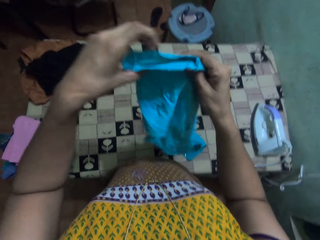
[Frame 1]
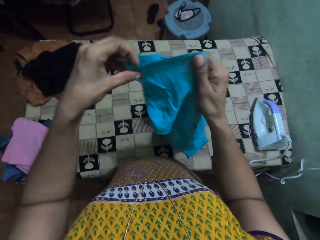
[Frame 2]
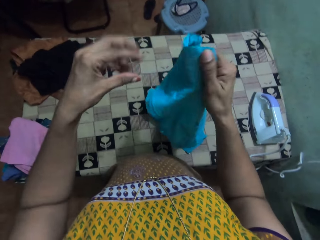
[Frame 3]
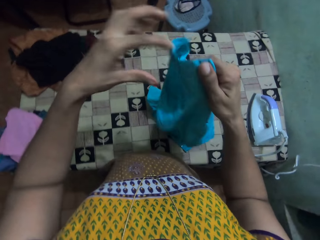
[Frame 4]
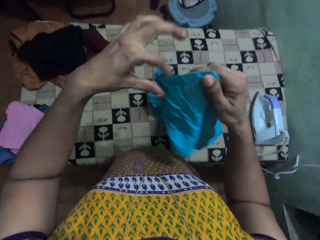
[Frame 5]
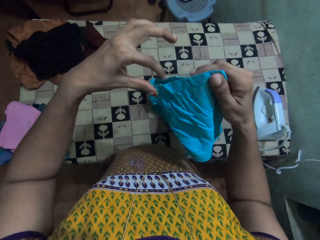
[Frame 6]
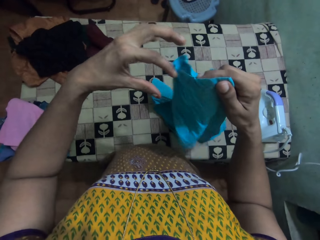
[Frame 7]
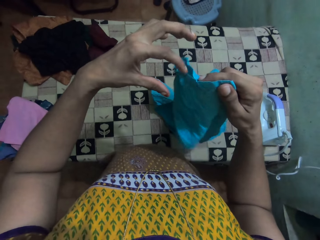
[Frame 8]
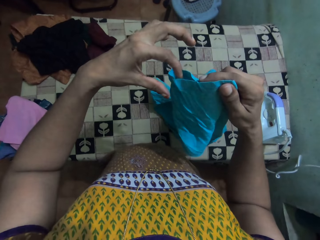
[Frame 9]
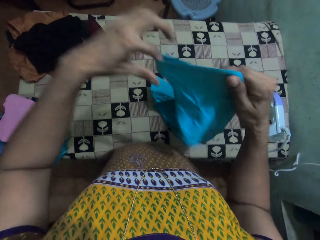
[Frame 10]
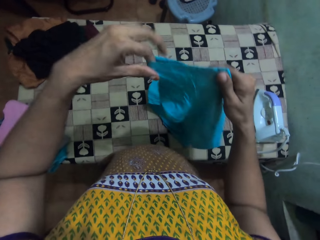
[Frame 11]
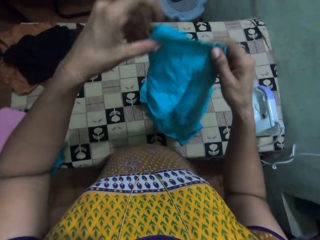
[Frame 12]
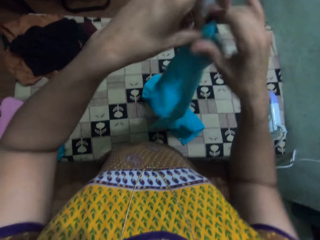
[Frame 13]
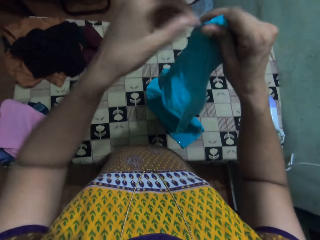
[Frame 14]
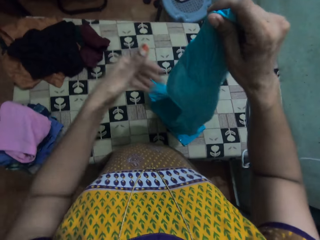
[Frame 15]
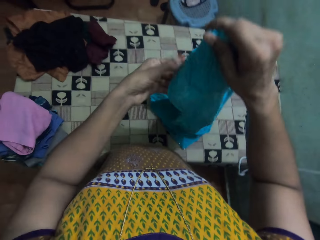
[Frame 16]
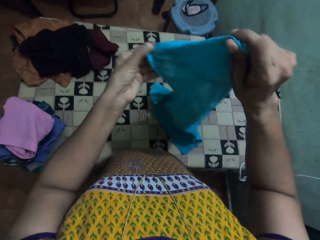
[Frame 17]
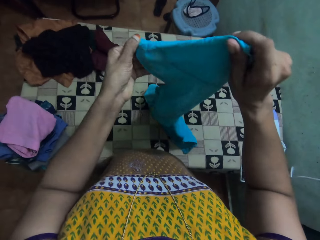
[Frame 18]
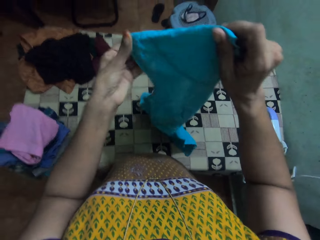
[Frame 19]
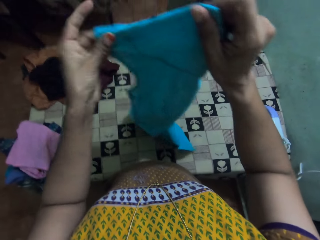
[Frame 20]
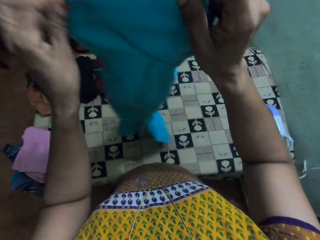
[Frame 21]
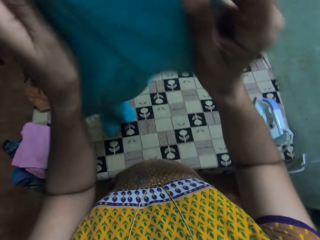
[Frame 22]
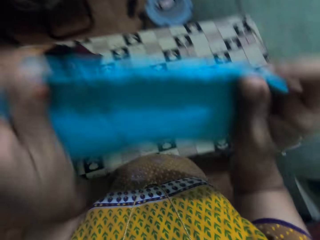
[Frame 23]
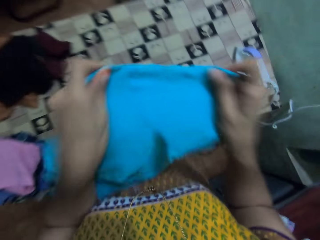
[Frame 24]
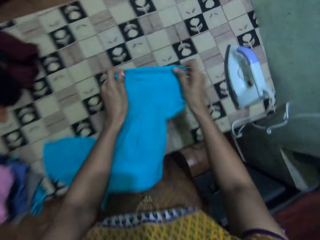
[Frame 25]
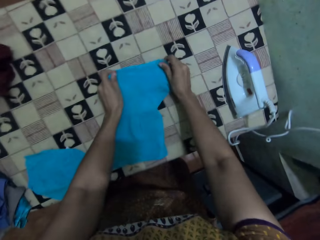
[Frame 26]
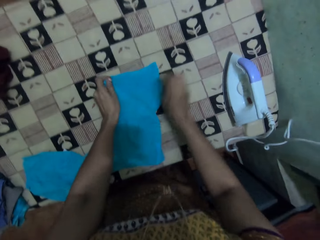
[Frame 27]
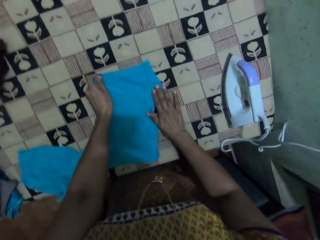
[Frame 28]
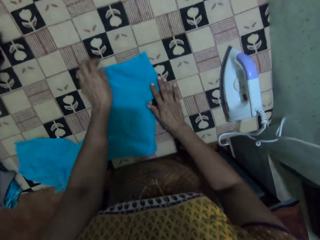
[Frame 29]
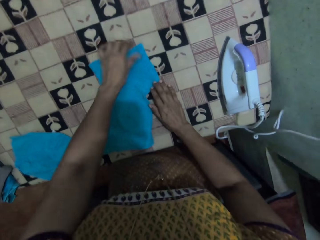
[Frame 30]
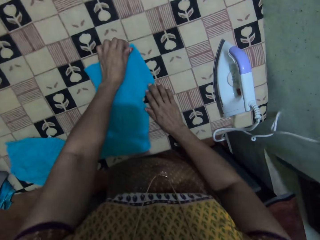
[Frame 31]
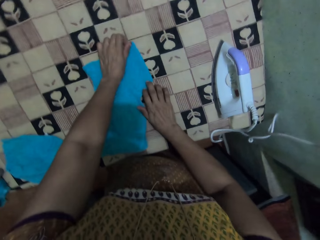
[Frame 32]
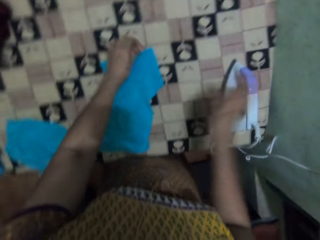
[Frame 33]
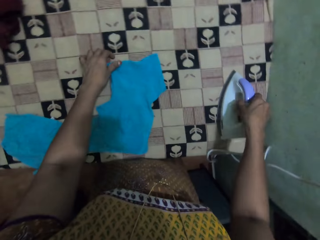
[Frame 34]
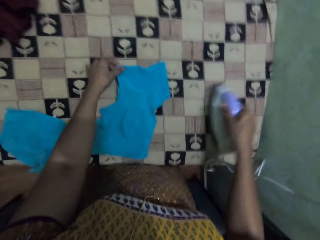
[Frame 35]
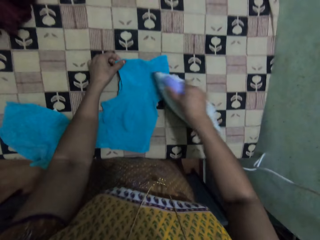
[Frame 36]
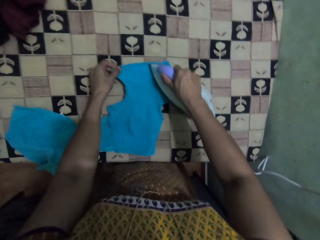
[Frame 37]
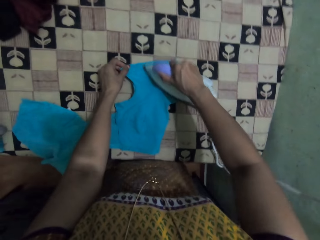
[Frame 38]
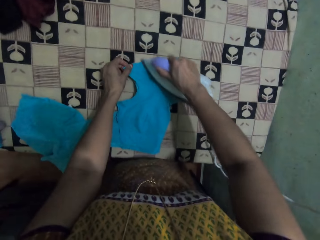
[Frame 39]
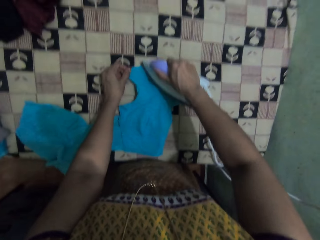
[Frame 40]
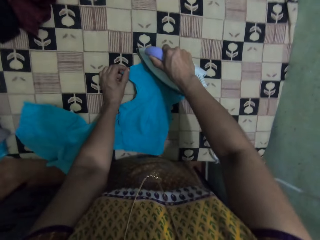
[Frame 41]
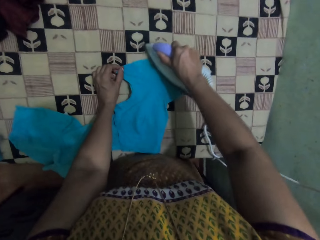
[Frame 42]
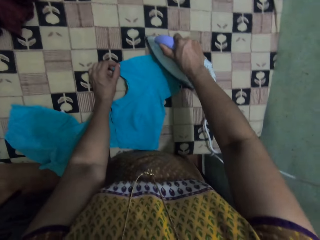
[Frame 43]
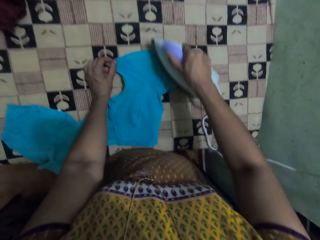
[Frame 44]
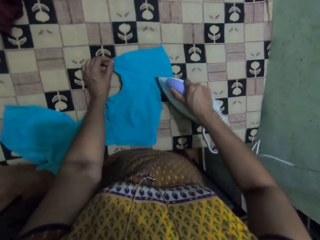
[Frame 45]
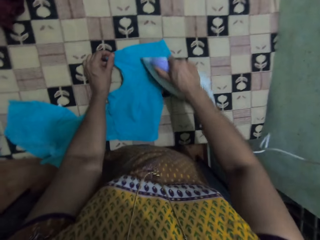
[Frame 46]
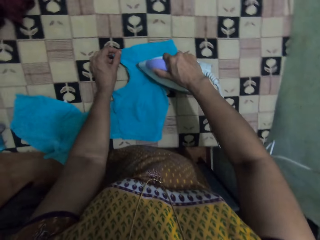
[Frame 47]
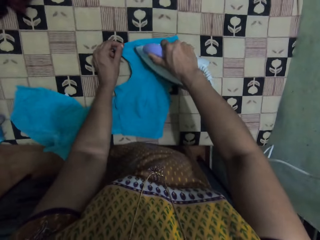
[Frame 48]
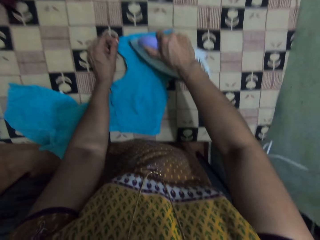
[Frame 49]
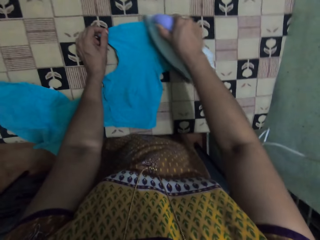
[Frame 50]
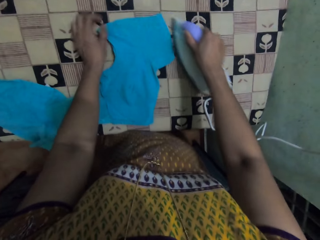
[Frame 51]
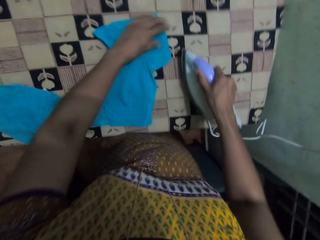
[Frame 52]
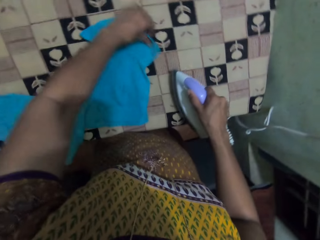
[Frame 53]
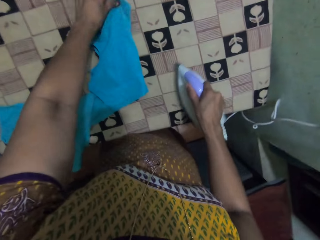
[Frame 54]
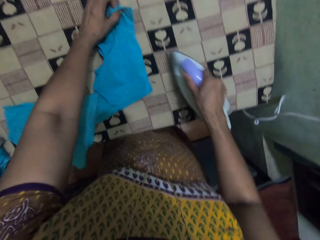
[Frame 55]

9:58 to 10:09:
The camera wearer adjusts the cloth. They pick up the iron and iron the top.

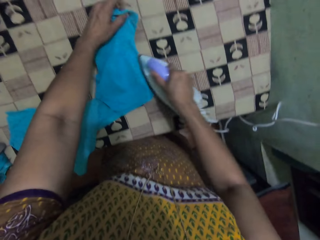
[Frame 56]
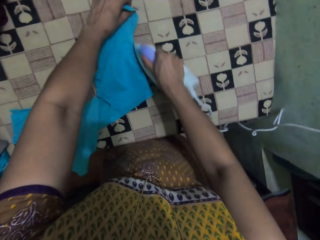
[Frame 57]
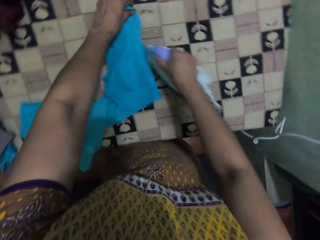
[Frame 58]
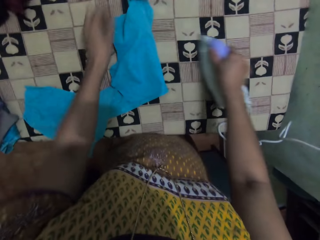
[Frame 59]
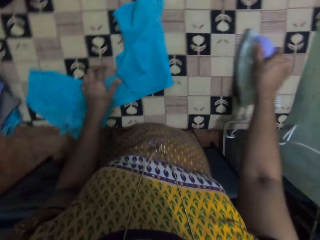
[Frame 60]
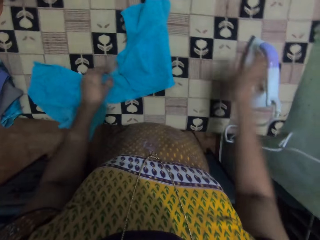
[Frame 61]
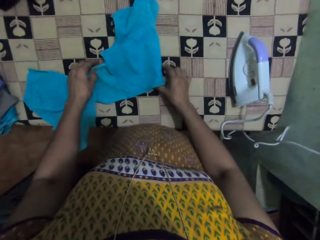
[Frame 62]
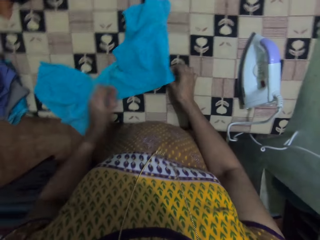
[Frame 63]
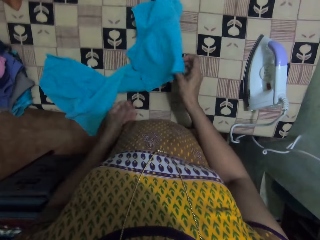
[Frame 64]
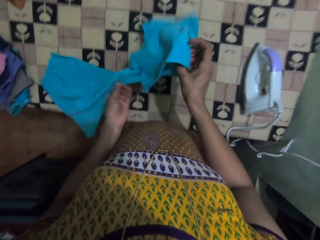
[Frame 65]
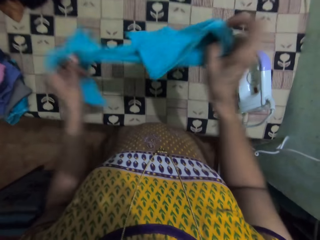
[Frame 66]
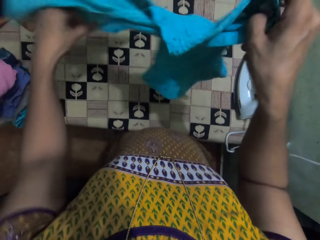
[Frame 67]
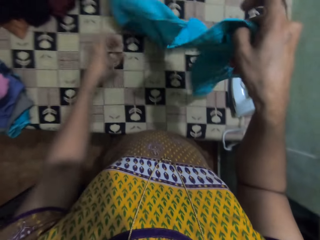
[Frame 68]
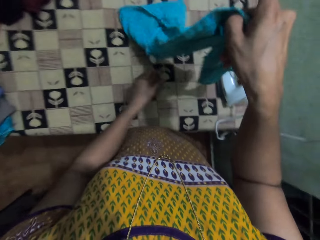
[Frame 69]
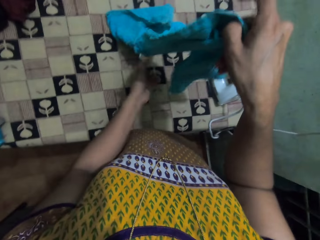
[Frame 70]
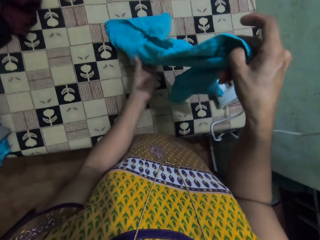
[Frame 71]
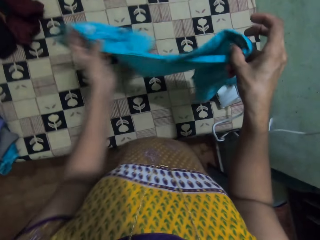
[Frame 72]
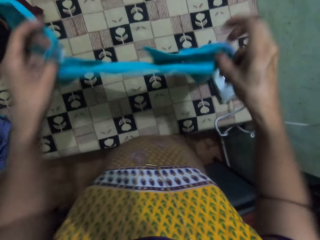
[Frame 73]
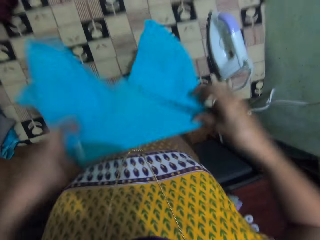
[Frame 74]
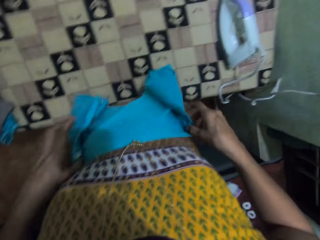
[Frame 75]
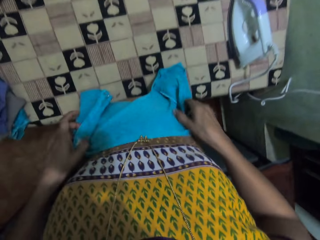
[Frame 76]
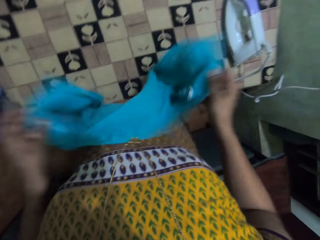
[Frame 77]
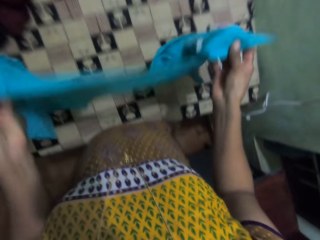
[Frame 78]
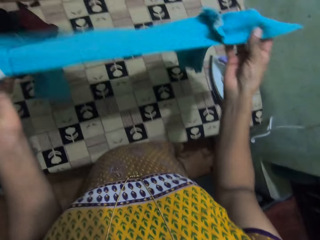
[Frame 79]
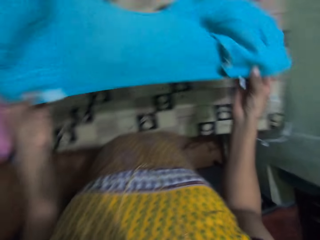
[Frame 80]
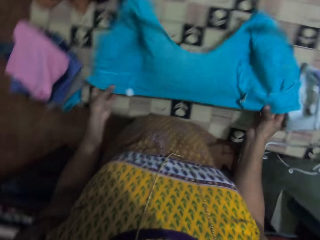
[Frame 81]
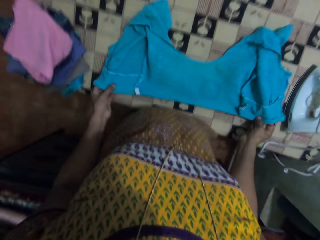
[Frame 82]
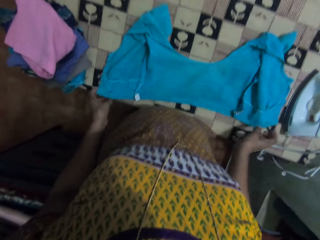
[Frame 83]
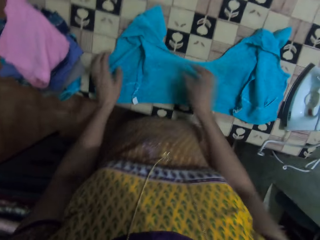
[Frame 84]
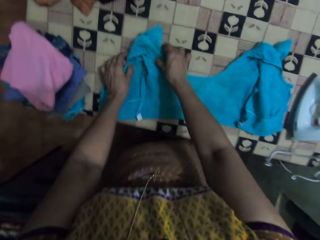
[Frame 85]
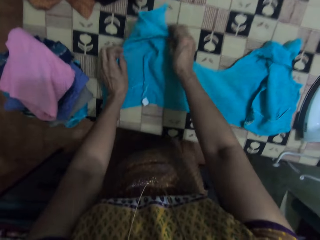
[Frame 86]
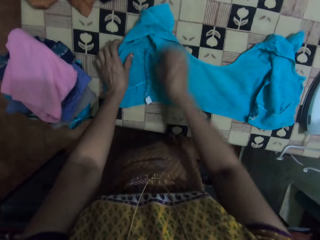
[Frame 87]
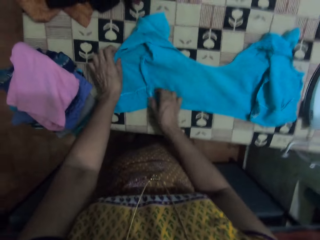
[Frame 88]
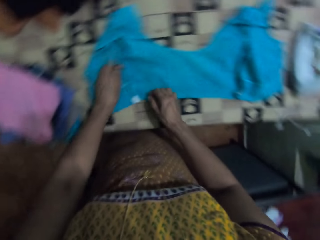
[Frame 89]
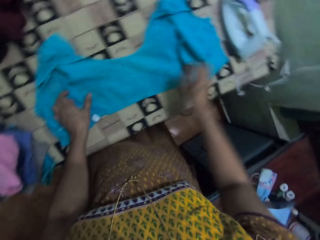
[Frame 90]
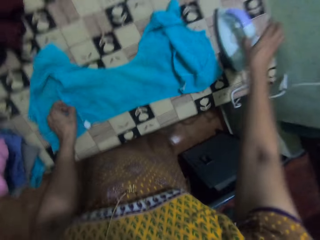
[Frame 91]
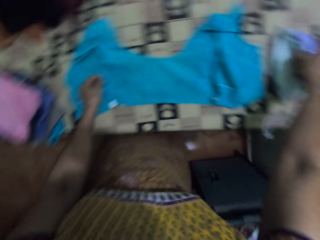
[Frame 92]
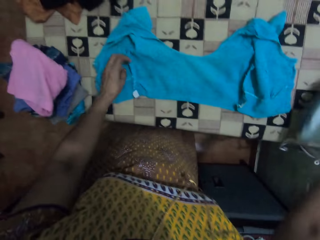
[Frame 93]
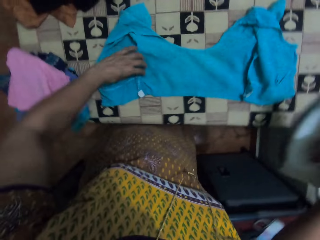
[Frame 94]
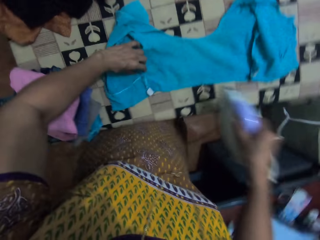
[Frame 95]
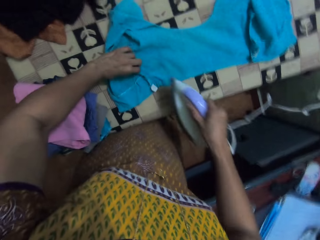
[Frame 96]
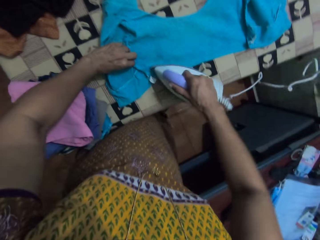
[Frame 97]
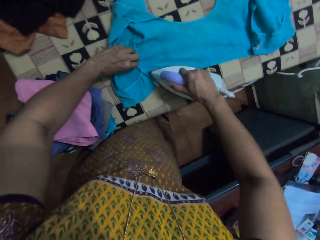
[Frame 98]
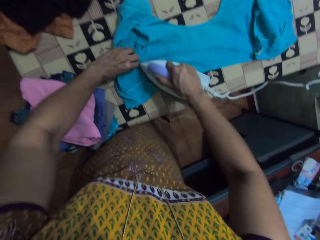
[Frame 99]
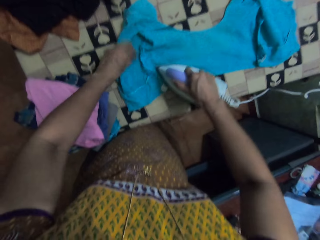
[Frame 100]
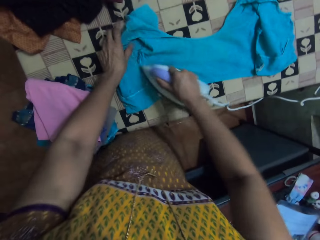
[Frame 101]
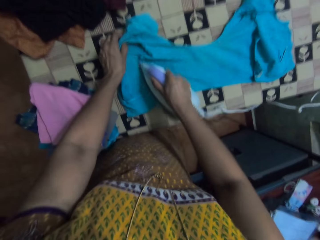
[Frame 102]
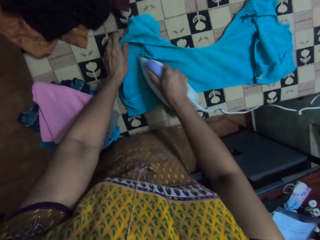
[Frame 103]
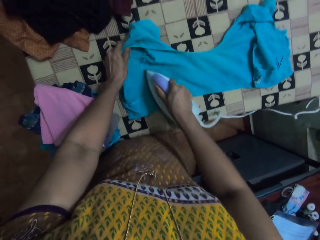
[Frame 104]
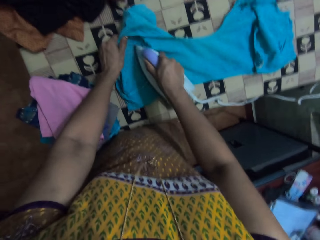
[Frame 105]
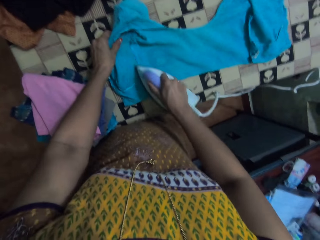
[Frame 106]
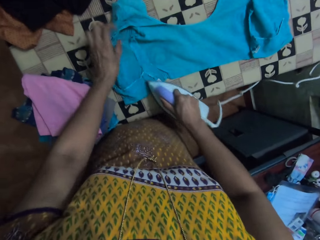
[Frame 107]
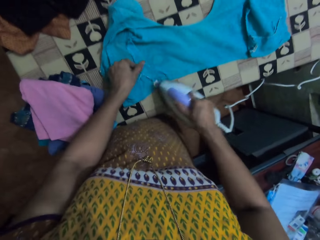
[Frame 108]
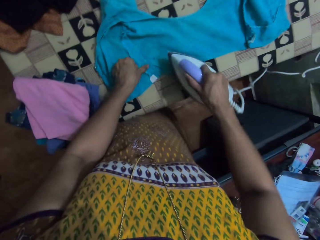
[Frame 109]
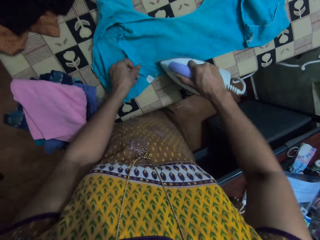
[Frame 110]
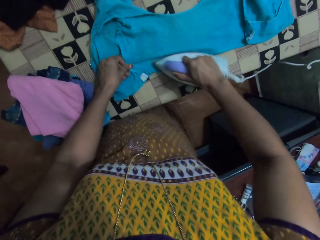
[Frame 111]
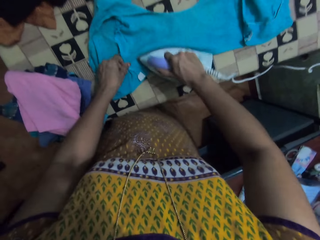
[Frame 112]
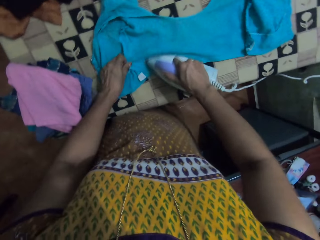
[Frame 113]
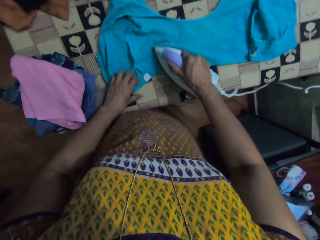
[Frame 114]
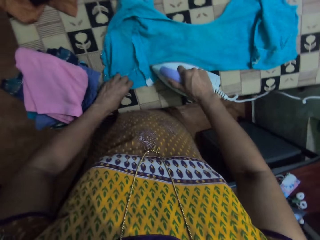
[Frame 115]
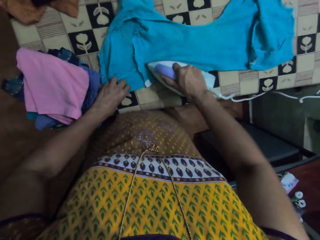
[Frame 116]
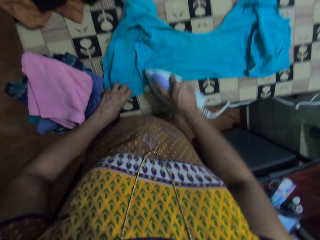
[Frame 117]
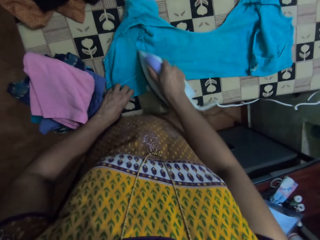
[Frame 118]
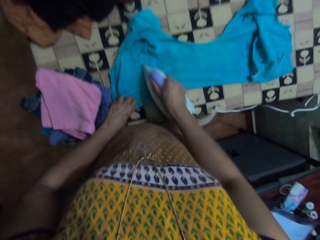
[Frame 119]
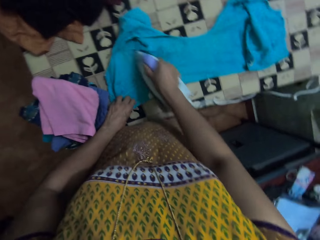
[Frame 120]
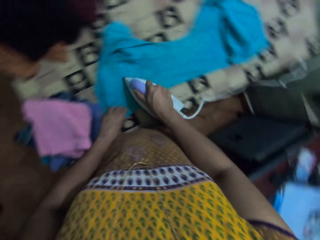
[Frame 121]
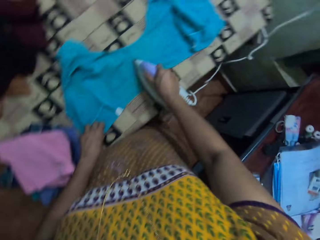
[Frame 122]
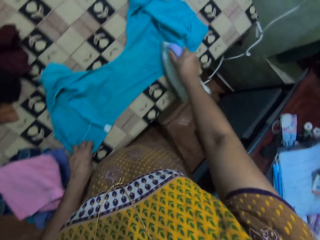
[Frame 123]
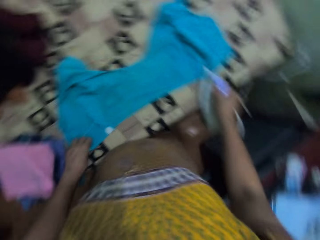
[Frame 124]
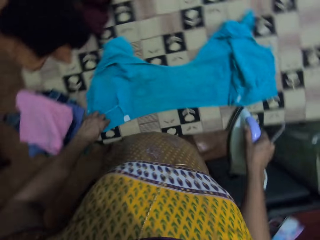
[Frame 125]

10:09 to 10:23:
The camera wearer puts the iron on the table. They move the top and put the cloth on the table. They pick up the iron, hold the iron, and iron the top.
